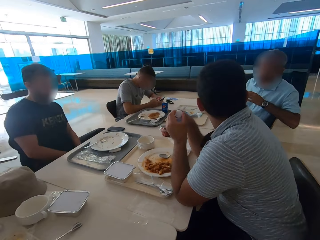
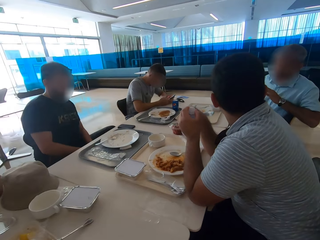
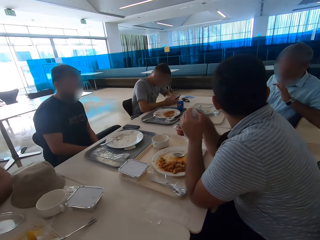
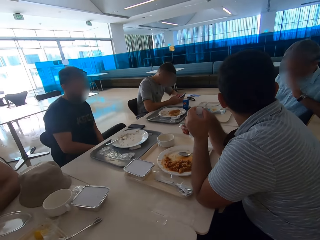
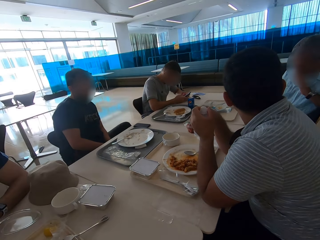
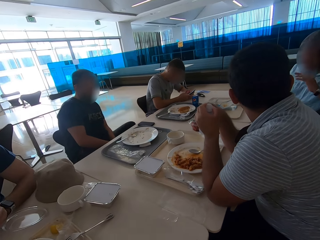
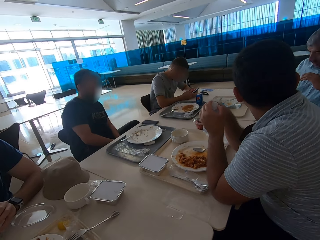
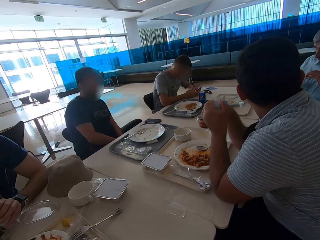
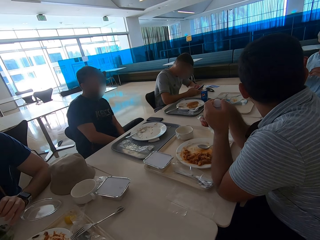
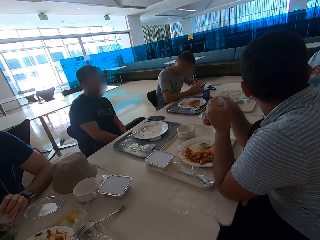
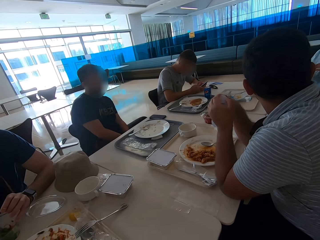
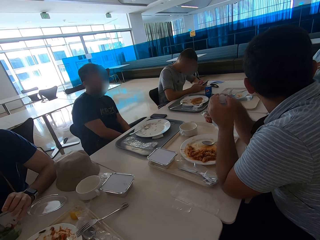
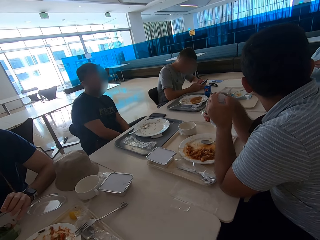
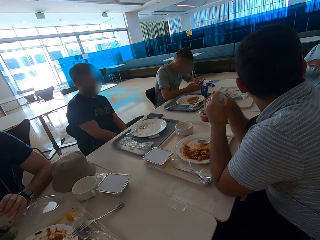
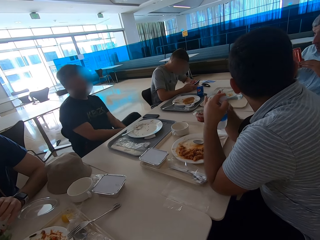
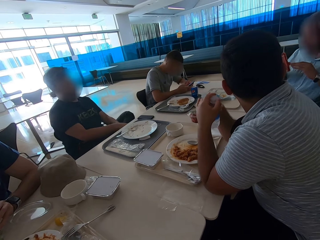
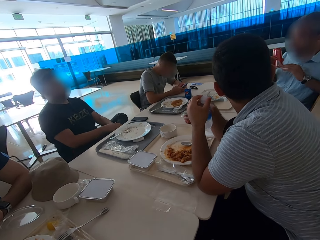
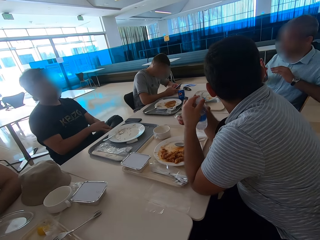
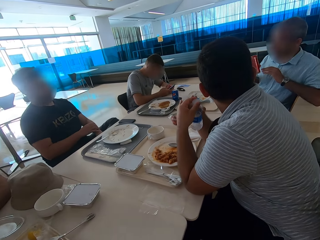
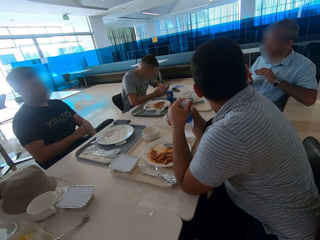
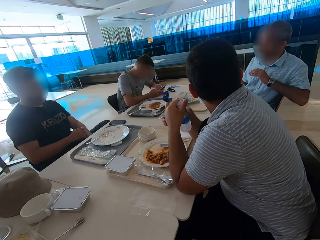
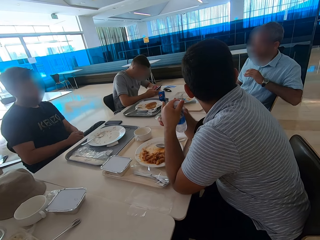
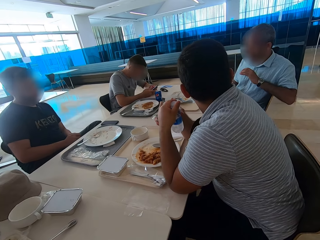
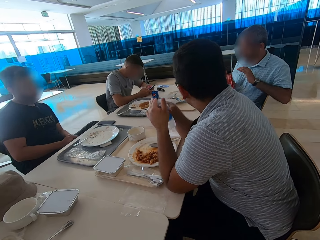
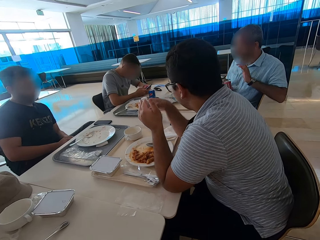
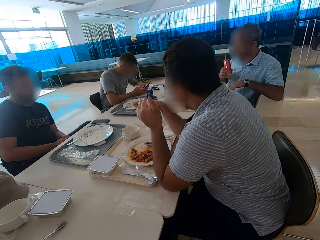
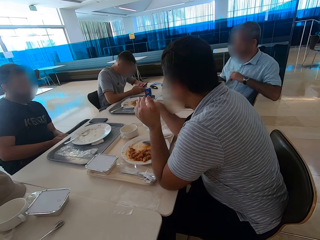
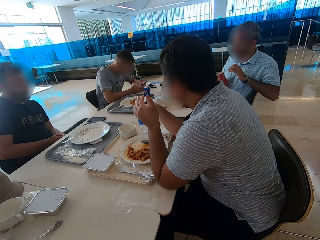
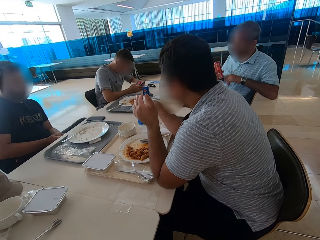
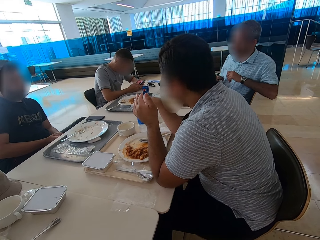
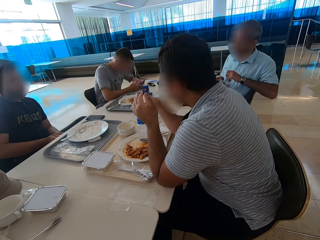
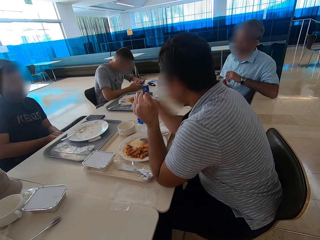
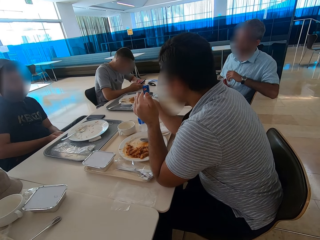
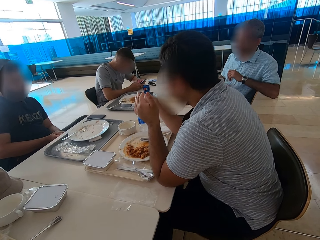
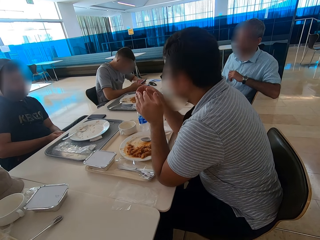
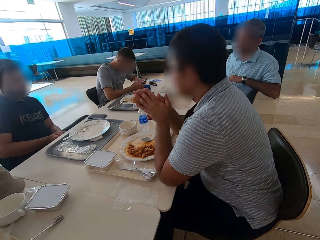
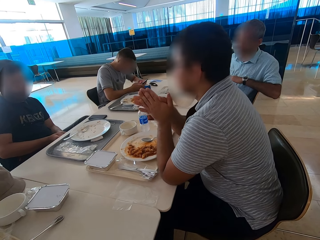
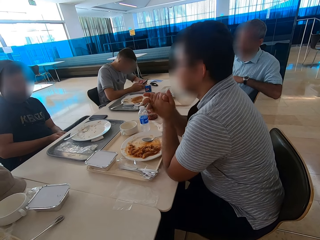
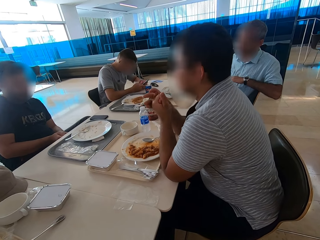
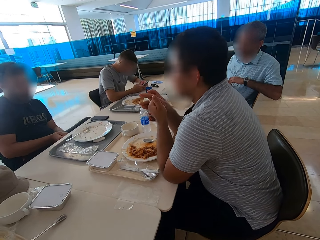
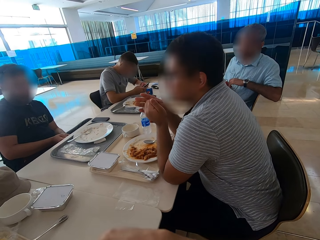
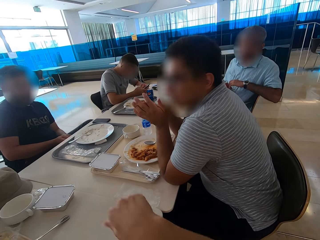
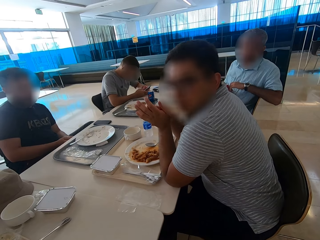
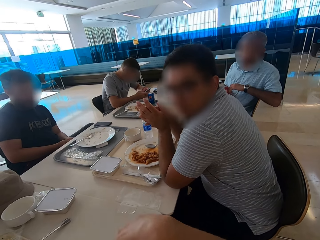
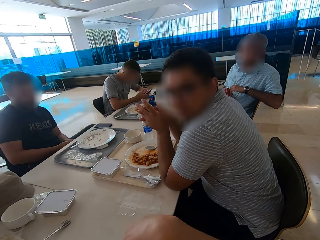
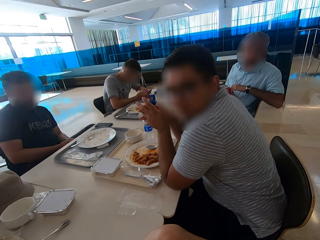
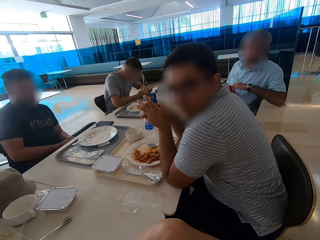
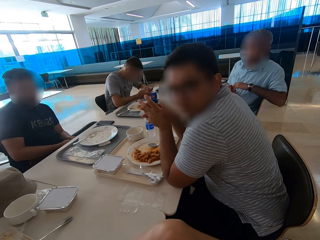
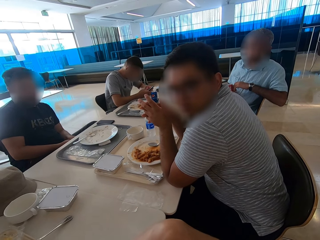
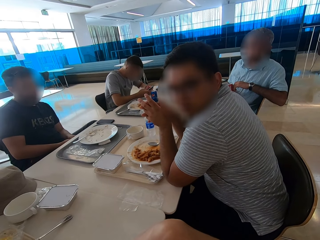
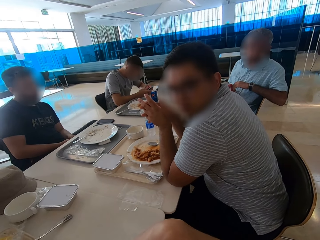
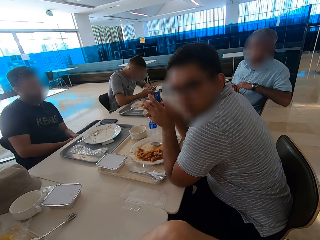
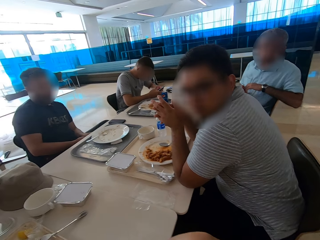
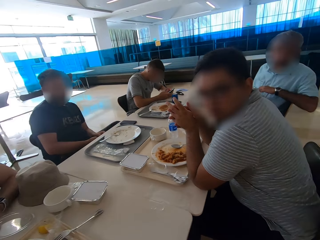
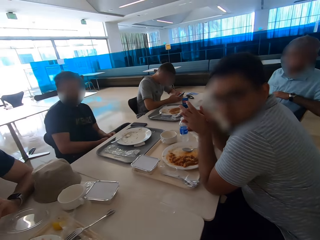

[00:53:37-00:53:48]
A man closes the water bottle. Another man speaks with gestures. The camera wearer looks around the table. A person shows hand gestures. The first man puts his hands together. The camera wearer speaks with gestures.

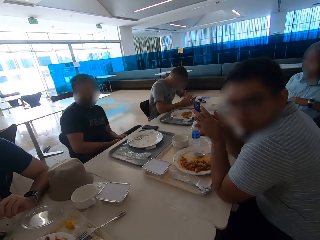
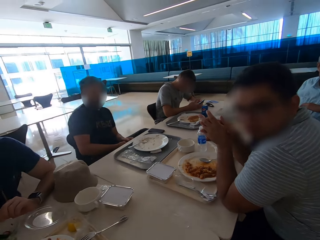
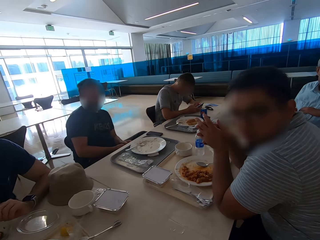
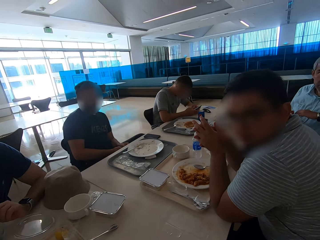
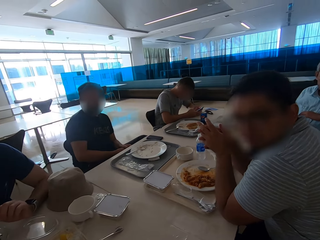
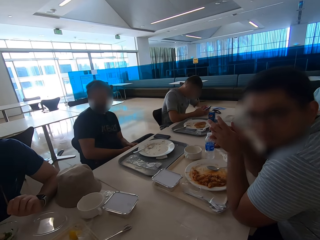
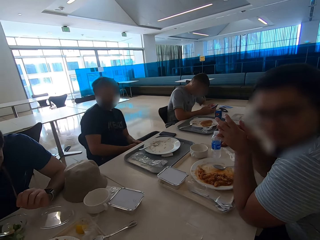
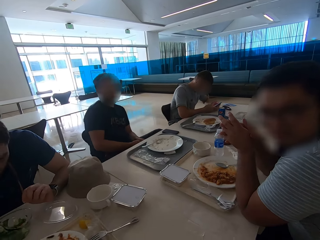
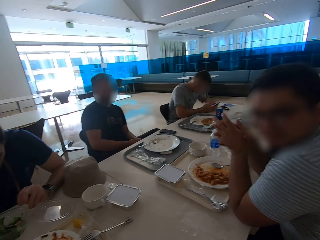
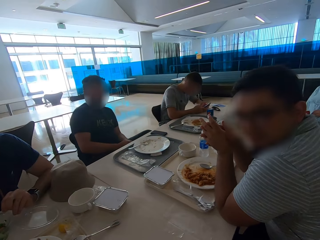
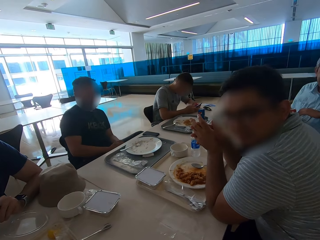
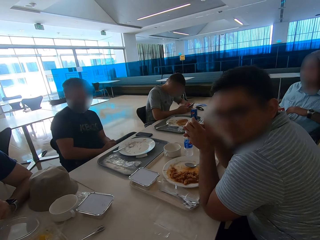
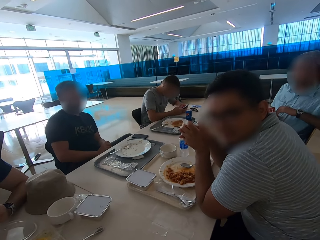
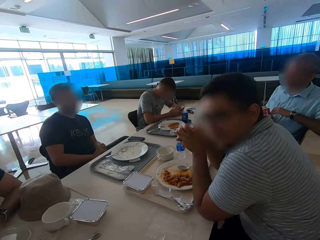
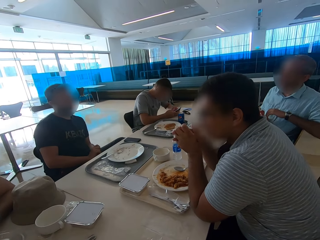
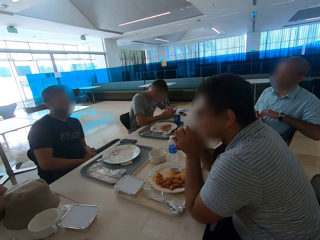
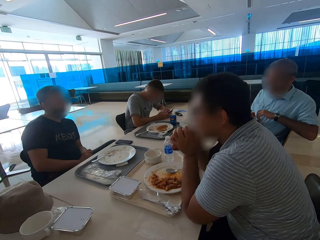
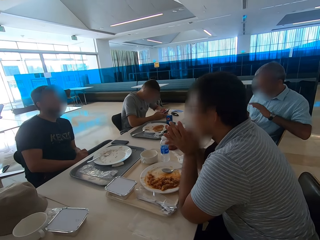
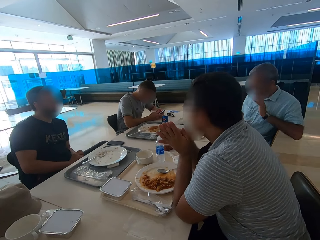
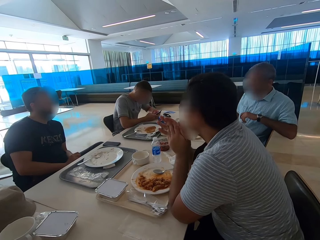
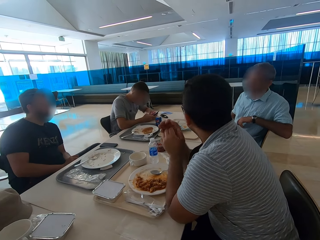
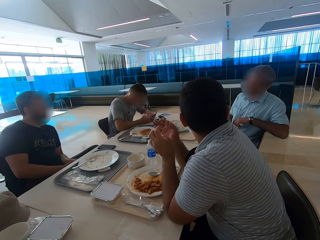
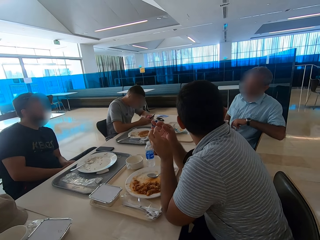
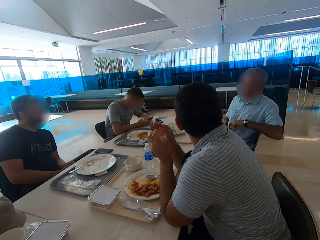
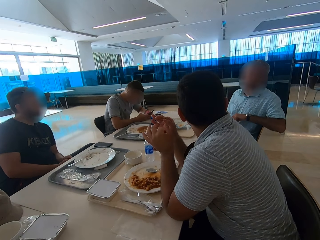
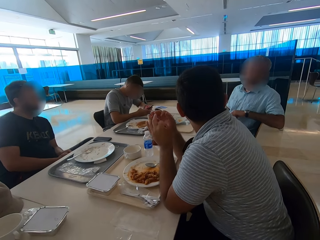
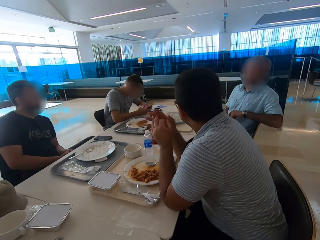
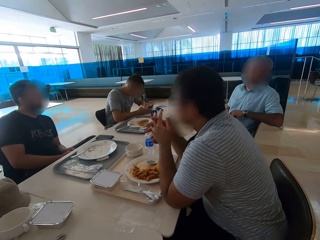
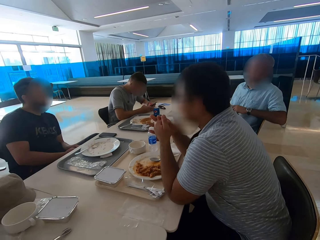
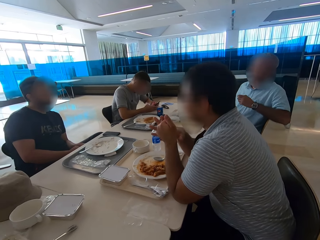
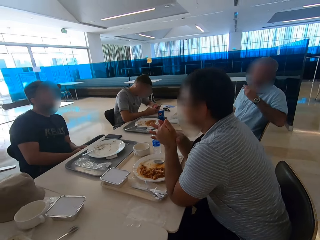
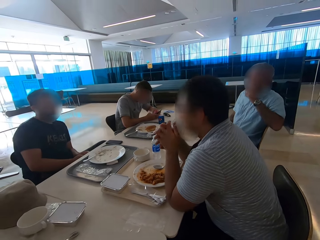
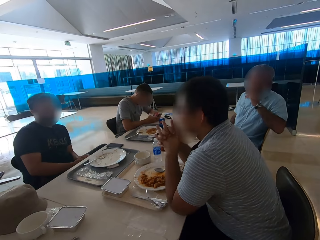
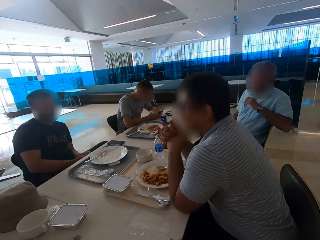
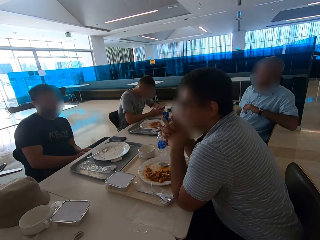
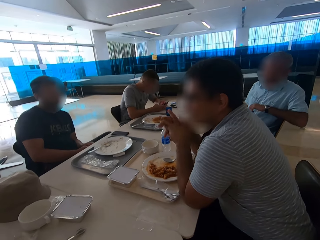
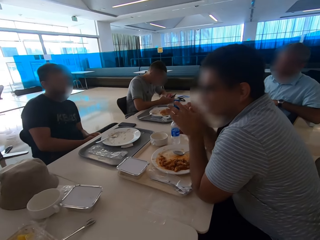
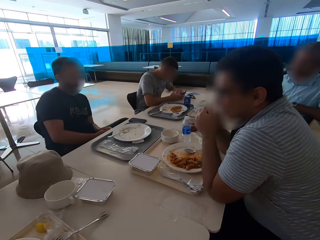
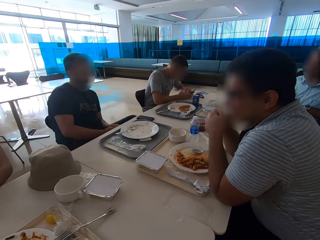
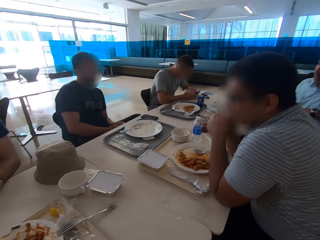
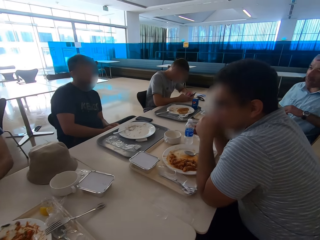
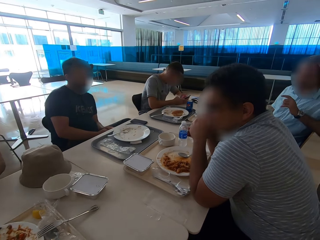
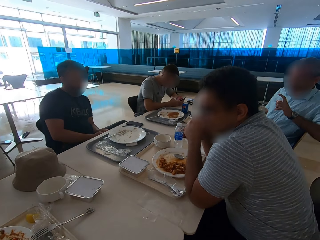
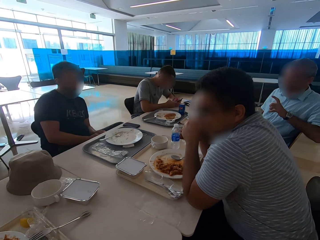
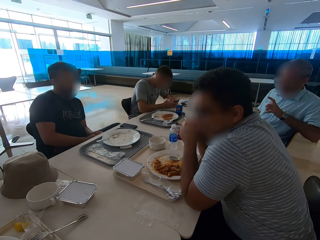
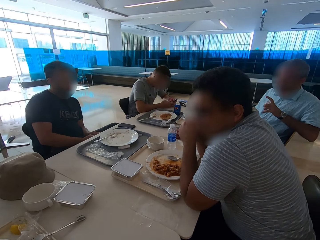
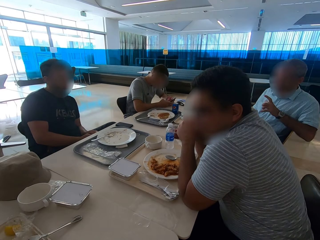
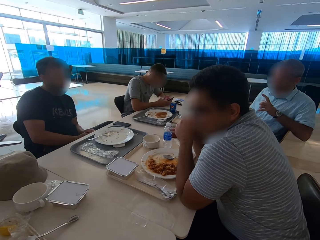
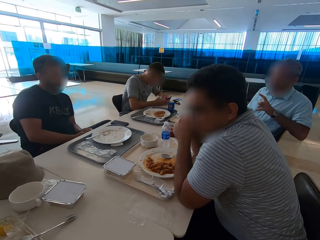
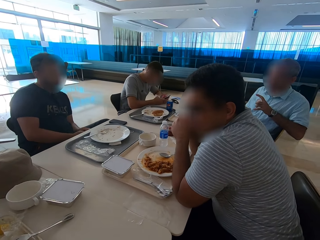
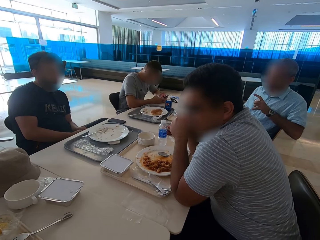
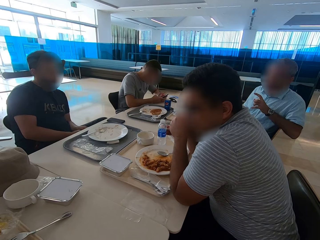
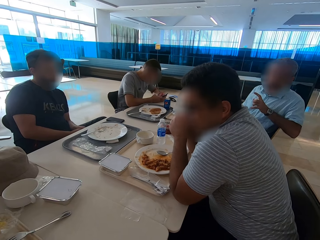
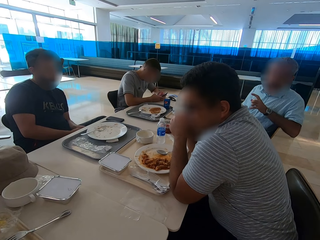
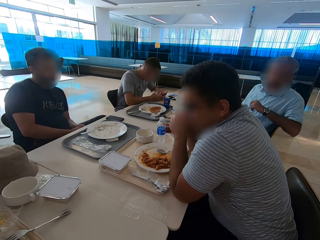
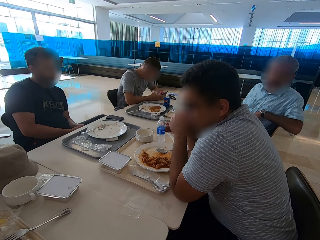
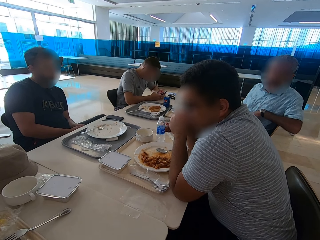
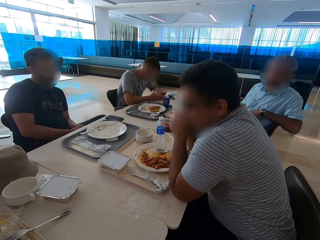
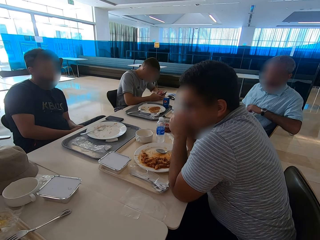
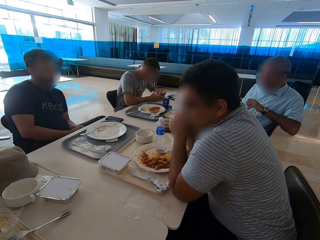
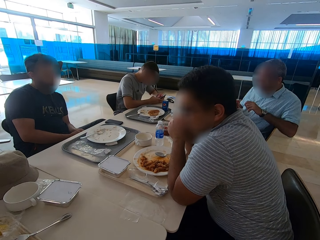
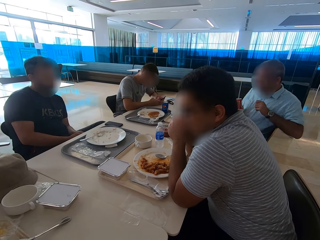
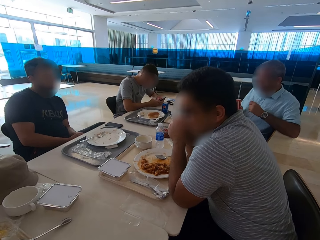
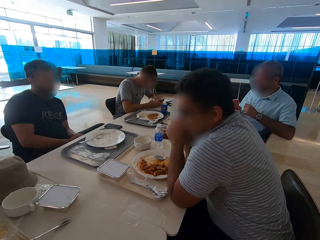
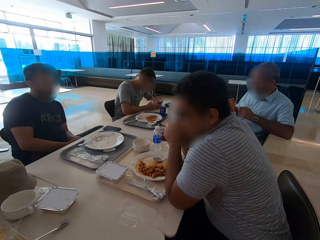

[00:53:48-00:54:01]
The camera wearer looks around the table. A man speaks with gestures.
